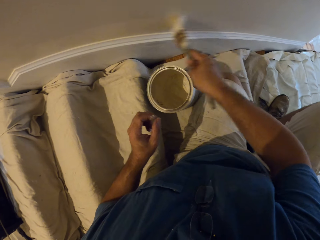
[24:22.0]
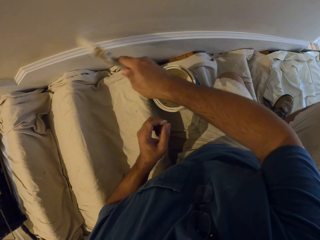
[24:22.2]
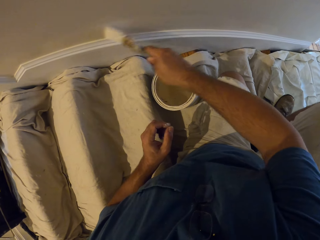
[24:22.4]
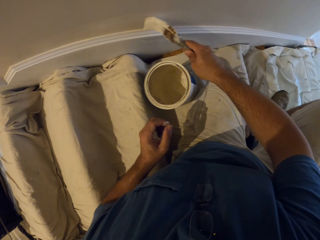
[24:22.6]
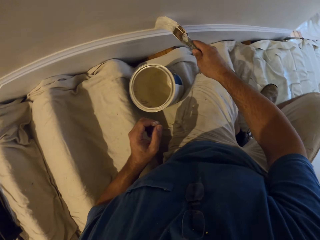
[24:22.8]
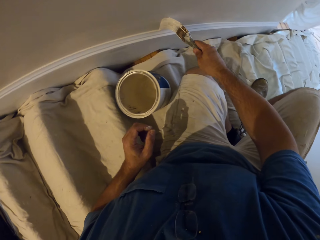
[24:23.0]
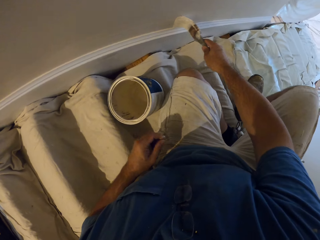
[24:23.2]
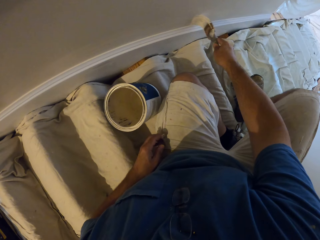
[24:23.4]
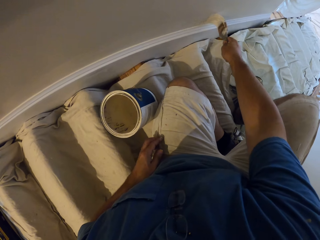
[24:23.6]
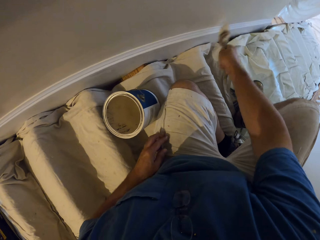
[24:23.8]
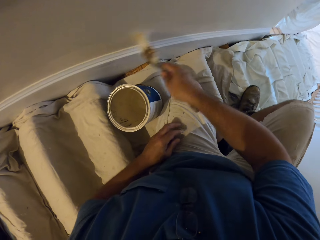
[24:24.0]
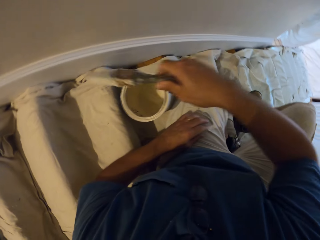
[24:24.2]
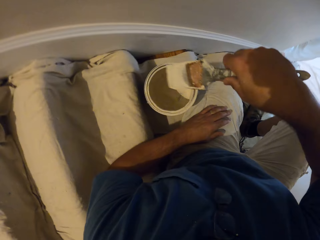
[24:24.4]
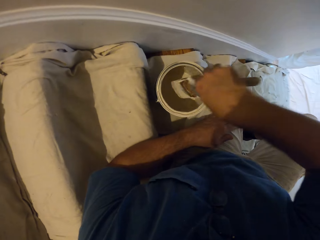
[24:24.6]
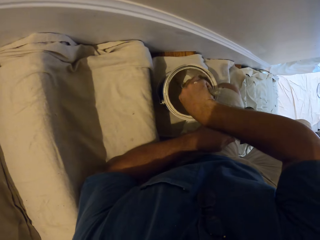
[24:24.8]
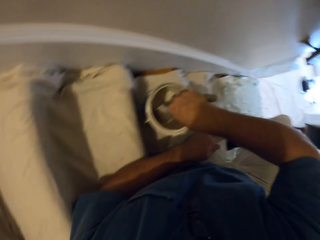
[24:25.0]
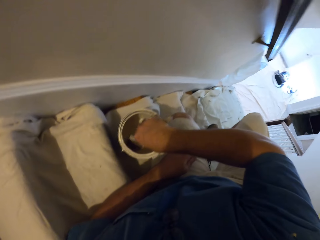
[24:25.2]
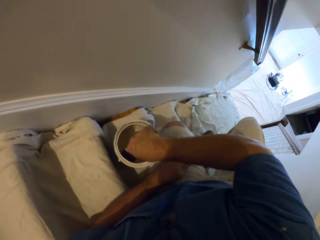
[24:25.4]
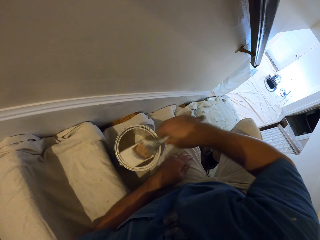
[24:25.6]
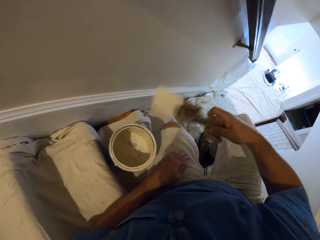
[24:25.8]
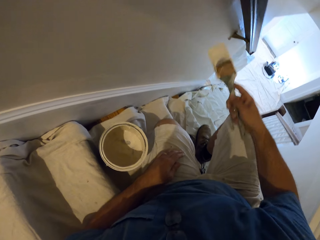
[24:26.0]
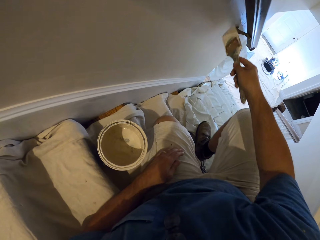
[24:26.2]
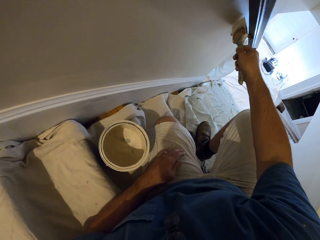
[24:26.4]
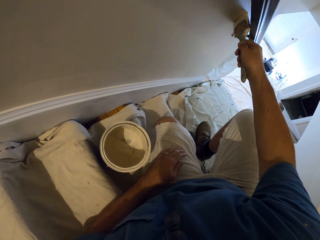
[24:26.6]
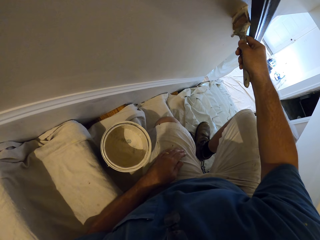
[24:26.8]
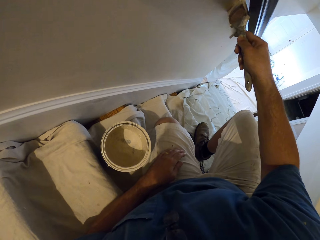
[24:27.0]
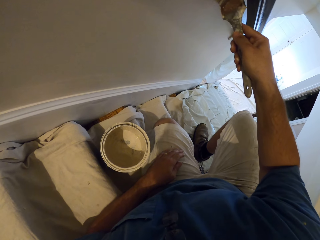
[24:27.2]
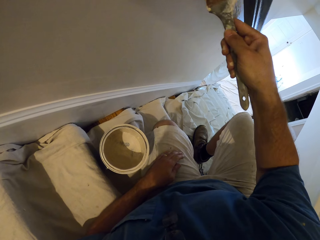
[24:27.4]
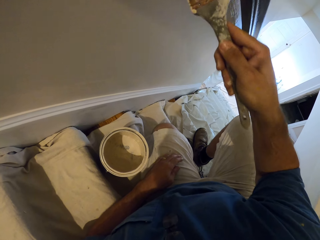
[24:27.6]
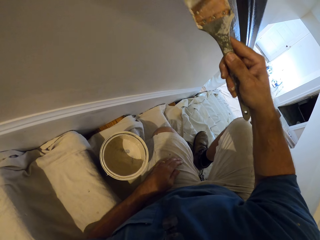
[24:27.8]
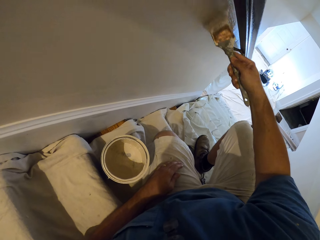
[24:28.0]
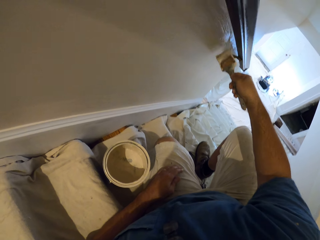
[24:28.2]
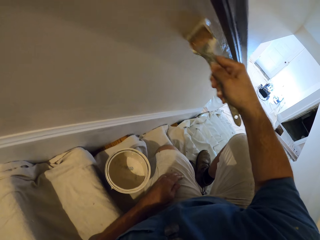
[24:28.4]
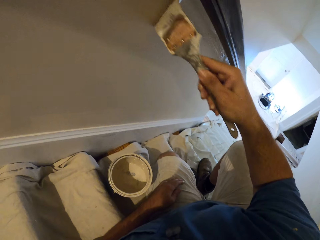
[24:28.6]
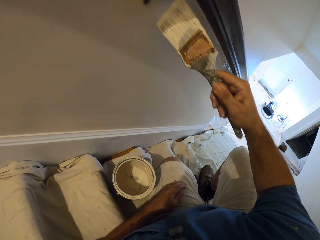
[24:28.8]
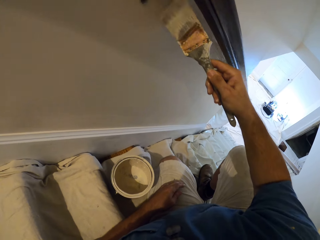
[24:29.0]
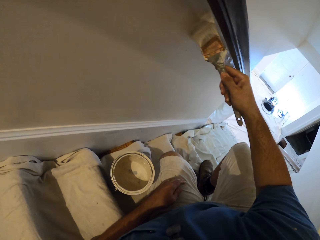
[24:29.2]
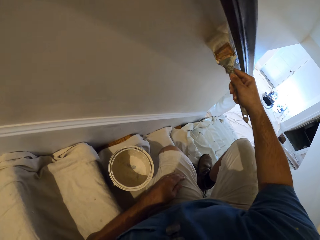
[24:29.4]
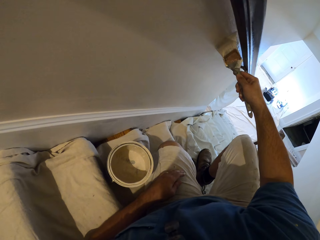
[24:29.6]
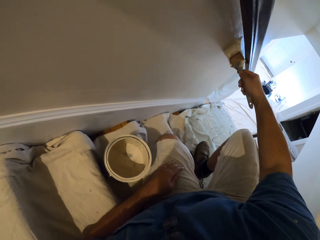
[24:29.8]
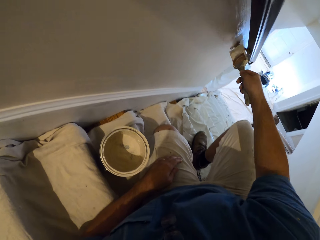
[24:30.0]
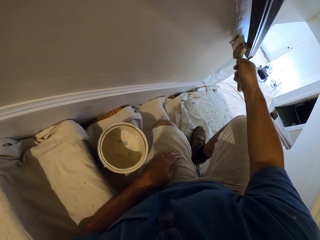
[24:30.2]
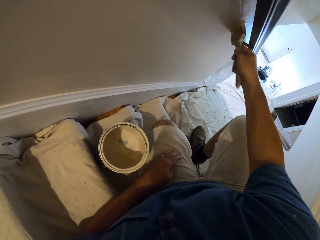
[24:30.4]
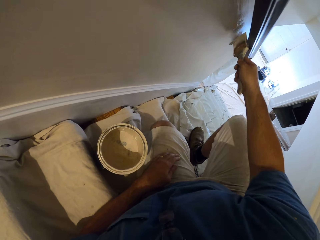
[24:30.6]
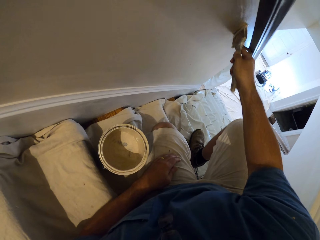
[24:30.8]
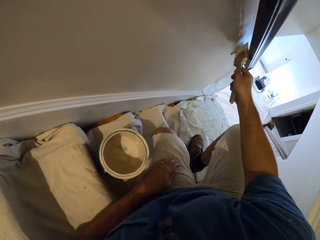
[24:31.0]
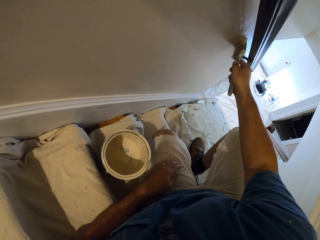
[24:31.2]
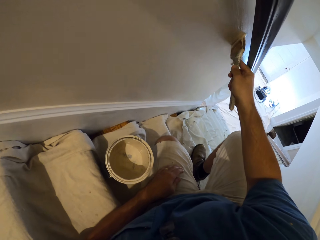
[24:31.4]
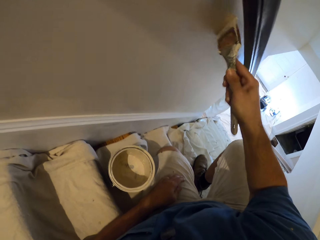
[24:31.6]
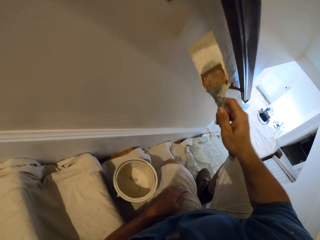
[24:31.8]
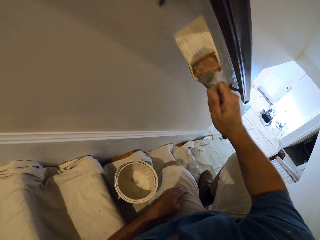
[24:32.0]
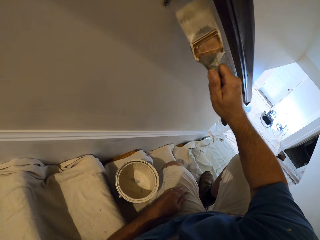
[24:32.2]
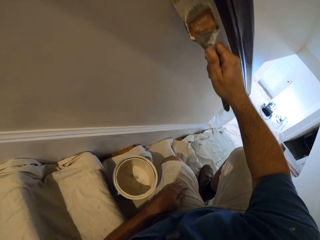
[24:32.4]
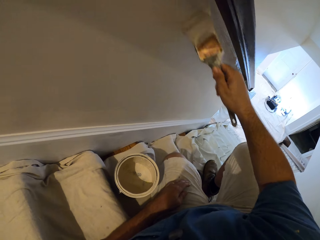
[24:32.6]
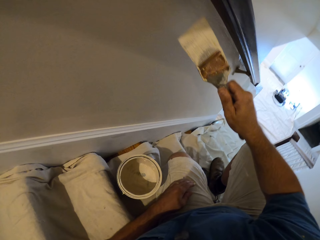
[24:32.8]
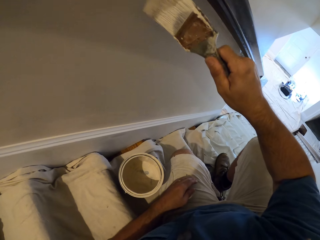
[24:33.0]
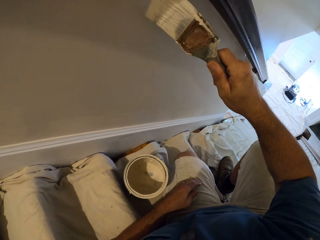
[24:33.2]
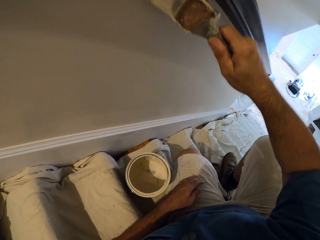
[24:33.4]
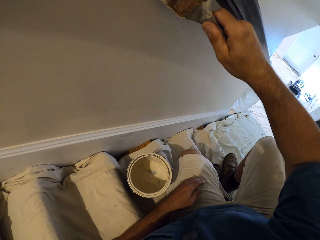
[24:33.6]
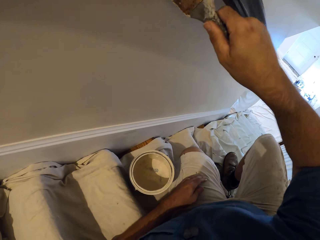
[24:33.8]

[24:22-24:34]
The camera wearer dips the paint brush inside the container. They shake the paint brush. They paint the wall.

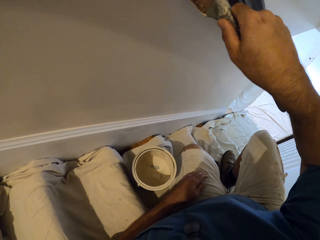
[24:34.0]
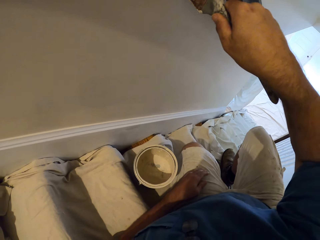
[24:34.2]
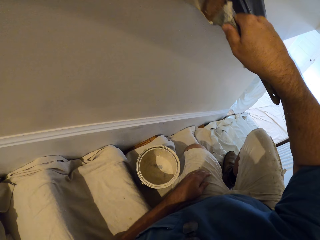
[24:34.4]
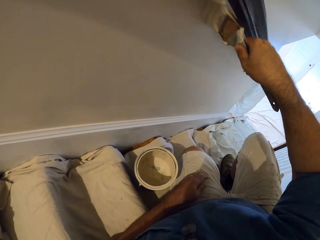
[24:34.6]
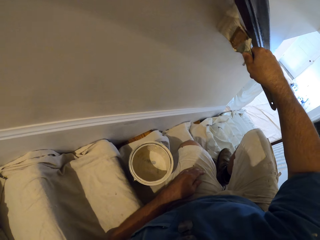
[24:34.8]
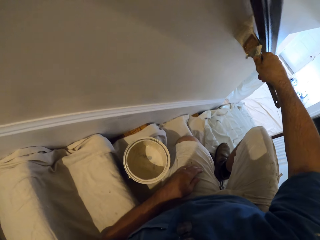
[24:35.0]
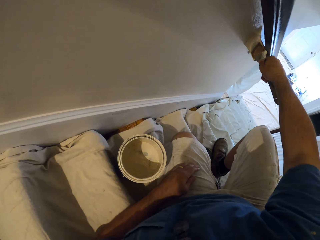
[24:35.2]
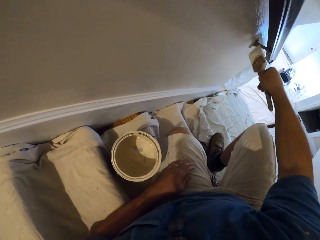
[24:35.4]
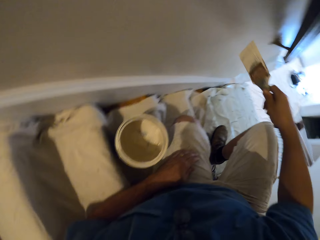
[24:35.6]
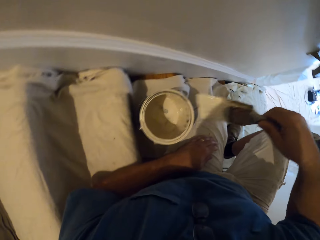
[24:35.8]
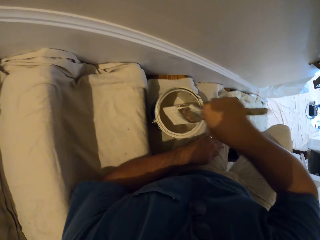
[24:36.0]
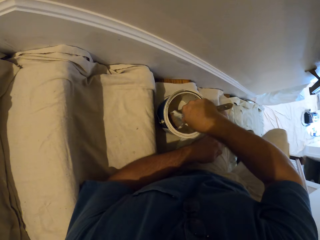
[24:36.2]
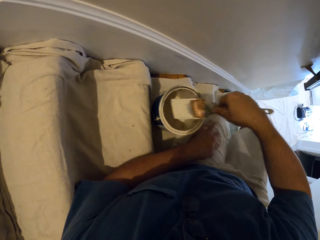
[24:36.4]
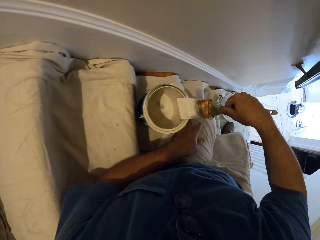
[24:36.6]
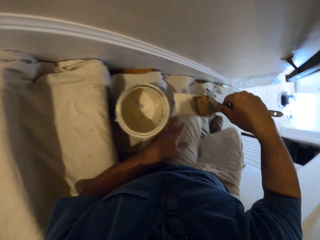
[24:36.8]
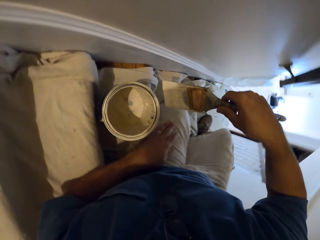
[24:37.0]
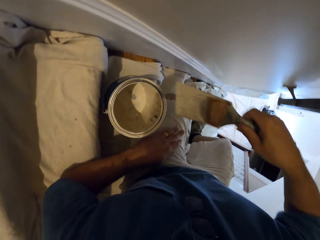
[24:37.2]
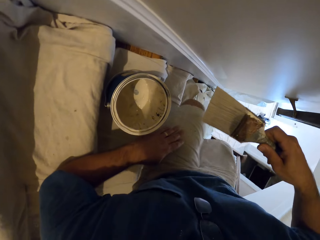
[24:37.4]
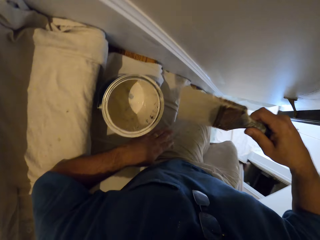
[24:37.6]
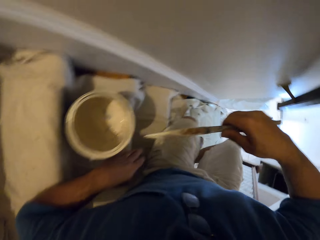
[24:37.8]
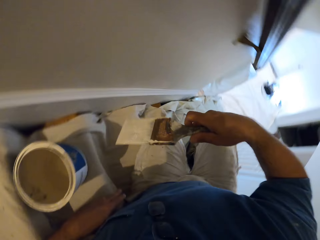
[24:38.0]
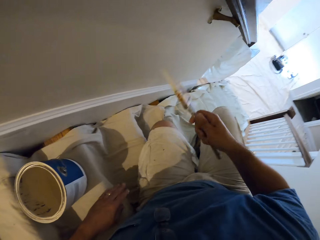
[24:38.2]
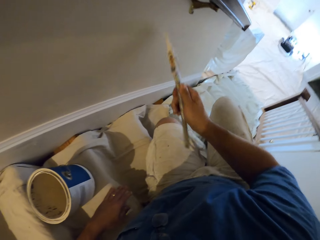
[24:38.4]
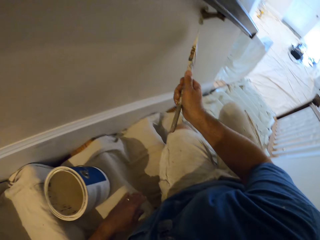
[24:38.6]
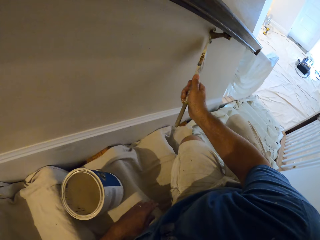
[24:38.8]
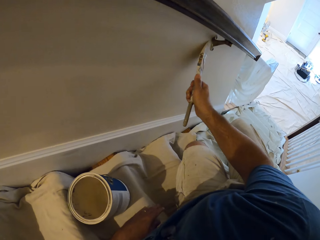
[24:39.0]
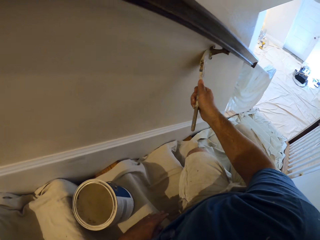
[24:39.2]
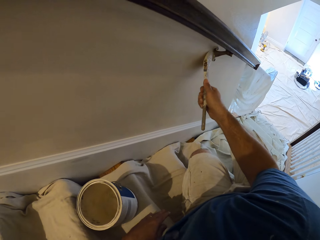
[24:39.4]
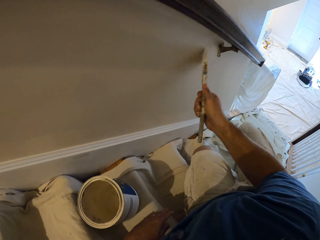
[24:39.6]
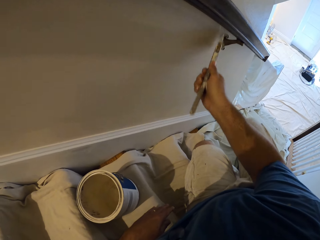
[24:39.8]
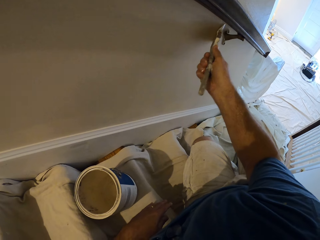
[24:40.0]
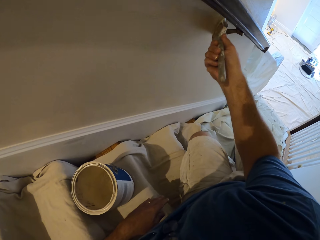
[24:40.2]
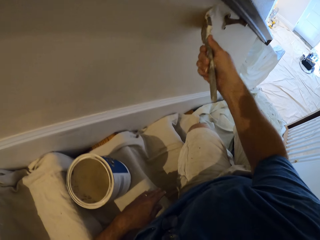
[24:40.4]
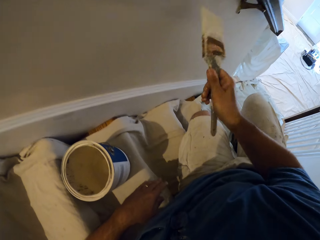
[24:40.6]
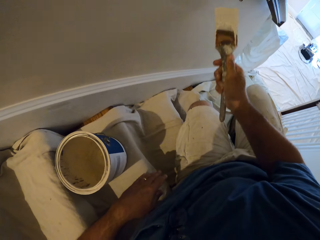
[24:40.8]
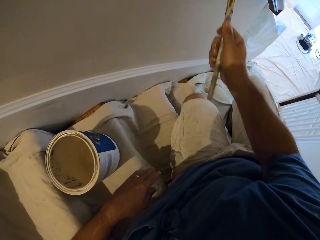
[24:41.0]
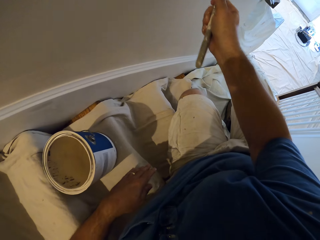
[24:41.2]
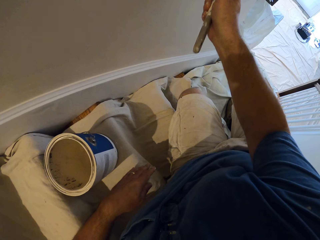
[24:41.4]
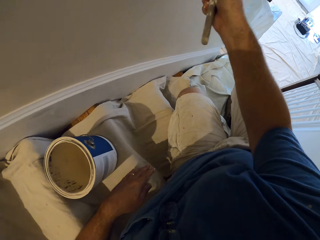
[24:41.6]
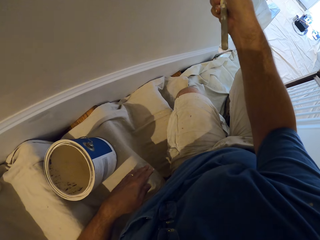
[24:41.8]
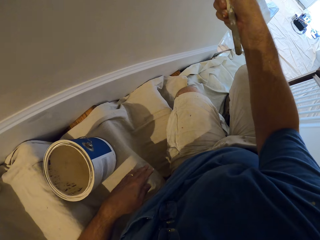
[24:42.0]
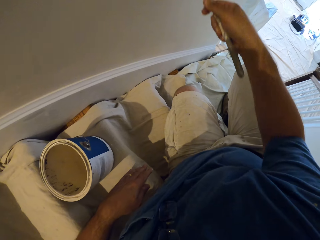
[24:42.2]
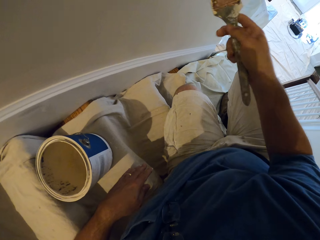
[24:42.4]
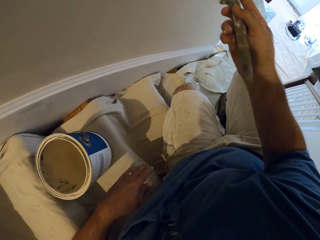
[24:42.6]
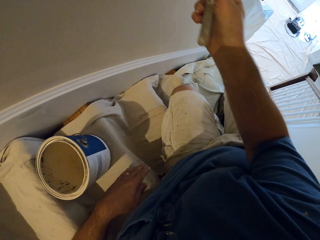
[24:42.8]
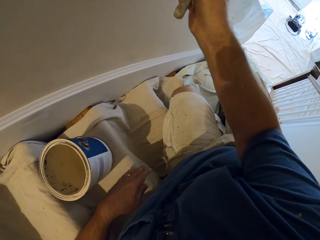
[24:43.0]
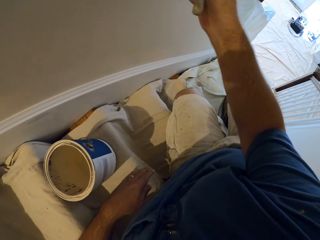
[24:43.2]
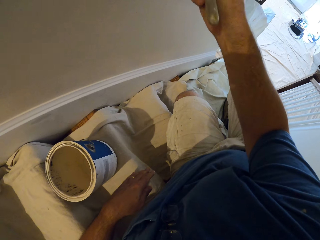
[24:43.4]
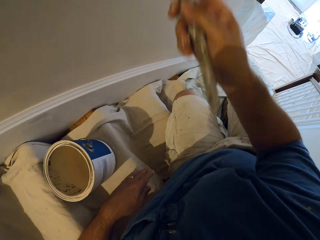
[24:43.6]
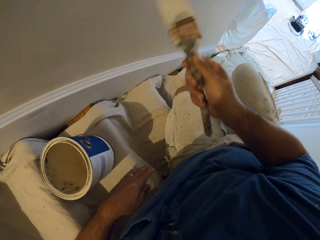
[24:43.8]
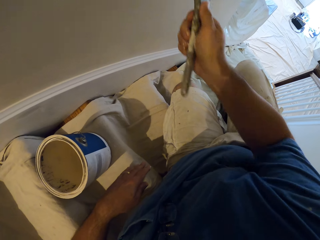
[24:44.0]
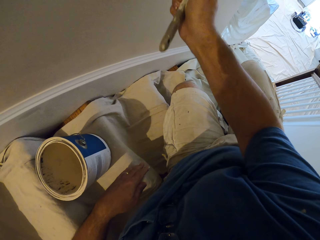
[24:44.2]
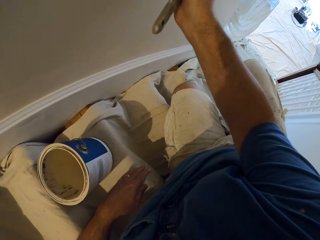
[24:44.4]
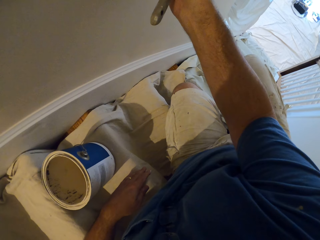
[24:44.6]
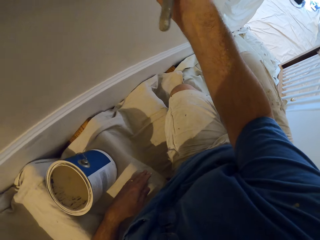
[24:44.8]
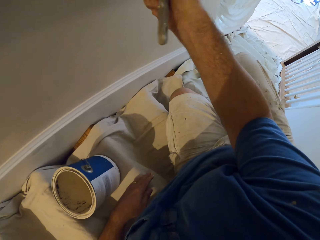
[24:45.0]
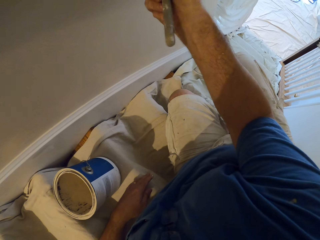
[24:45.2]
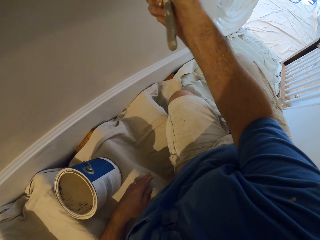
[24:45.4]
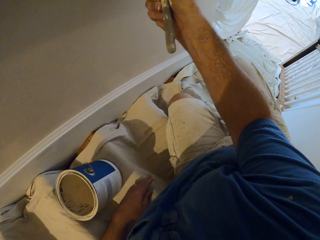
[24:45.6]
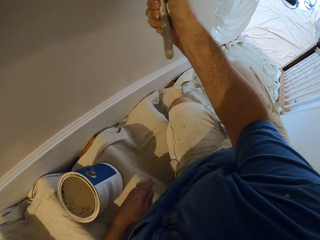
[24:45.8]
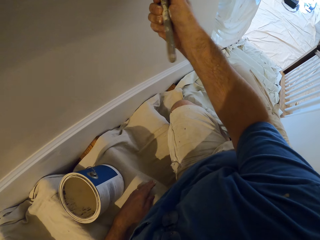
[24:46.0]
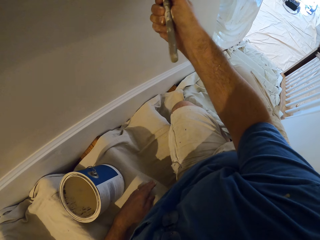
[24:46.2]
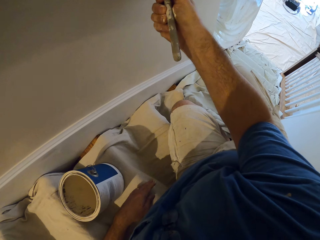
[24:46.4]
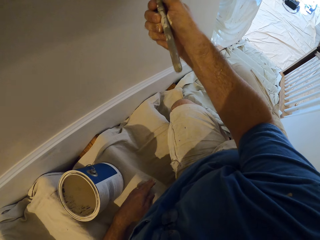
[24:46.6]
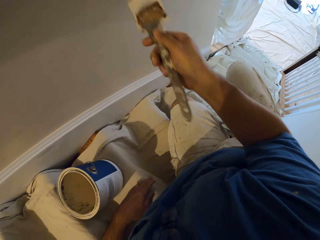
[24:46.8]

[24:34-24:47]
The camera wearer dips the paint brush inside the container. They rub the paint brush on the edges of the container. They move down the staircase. They paint the wall.
